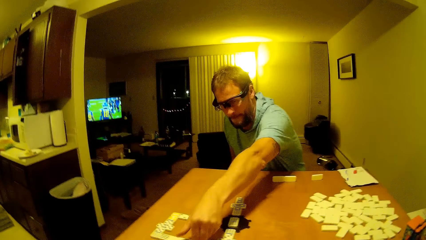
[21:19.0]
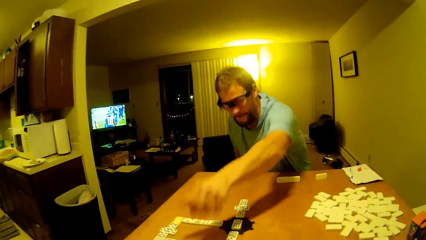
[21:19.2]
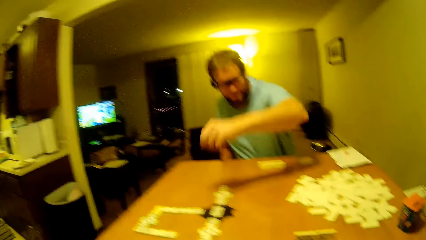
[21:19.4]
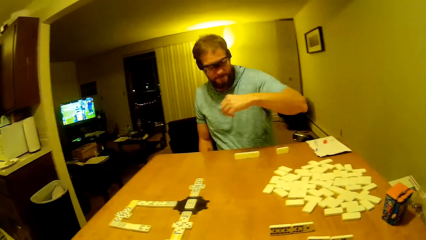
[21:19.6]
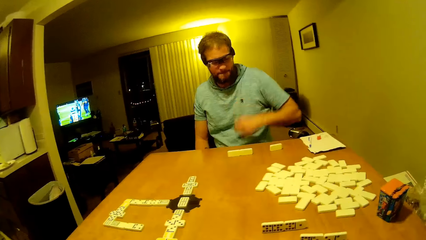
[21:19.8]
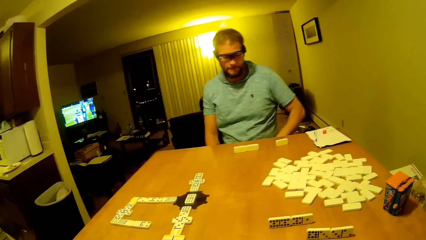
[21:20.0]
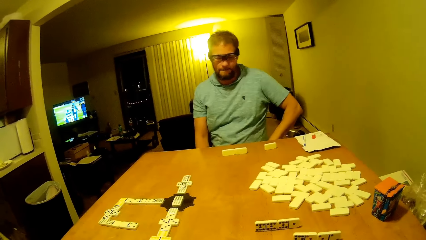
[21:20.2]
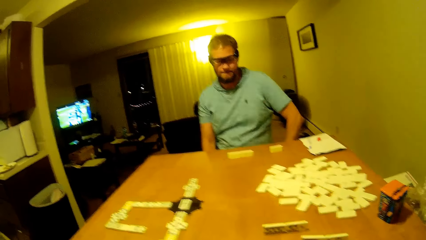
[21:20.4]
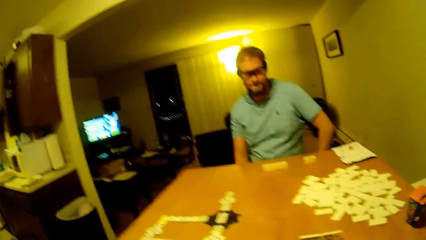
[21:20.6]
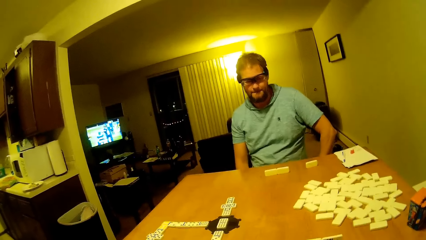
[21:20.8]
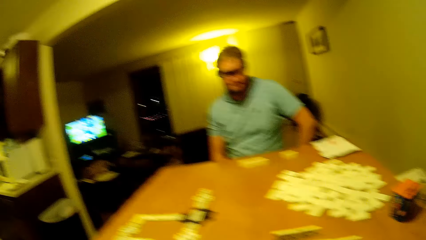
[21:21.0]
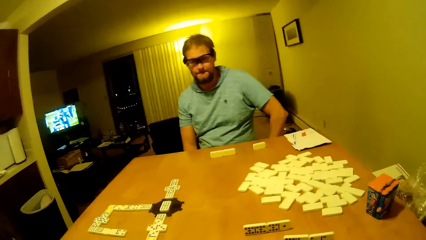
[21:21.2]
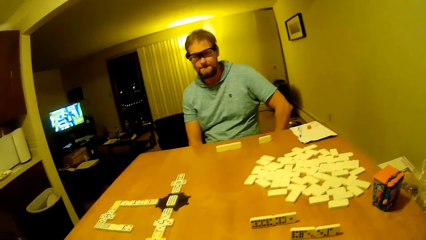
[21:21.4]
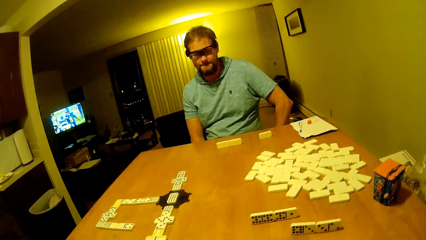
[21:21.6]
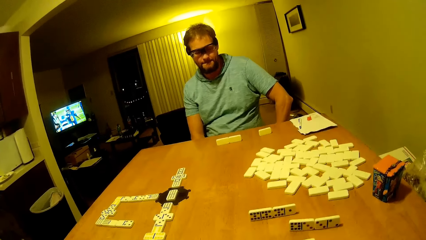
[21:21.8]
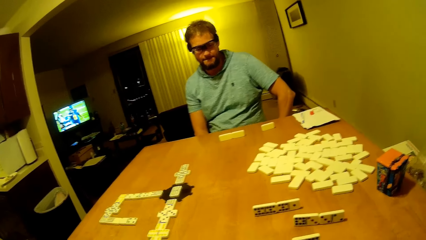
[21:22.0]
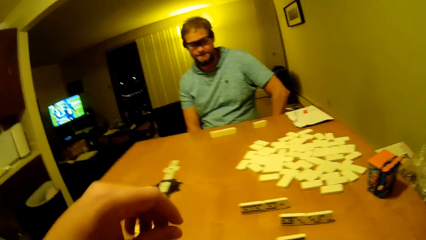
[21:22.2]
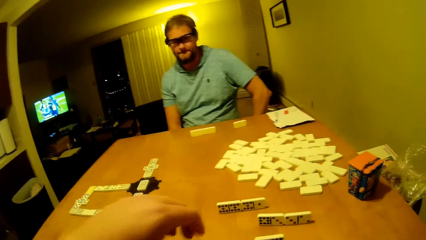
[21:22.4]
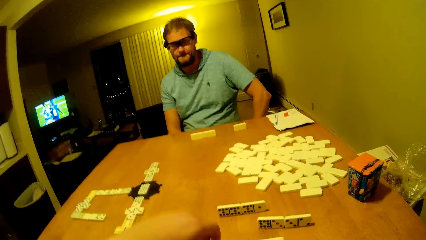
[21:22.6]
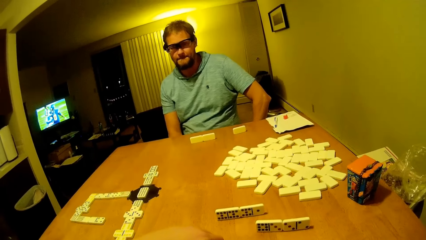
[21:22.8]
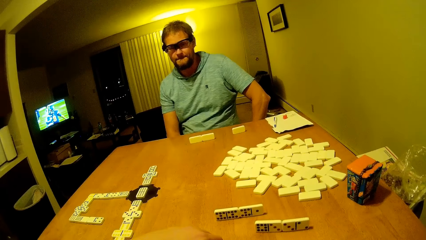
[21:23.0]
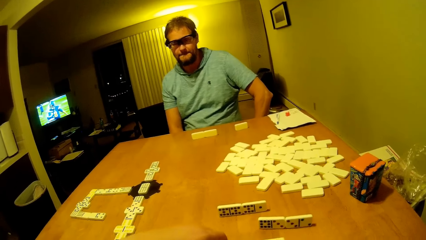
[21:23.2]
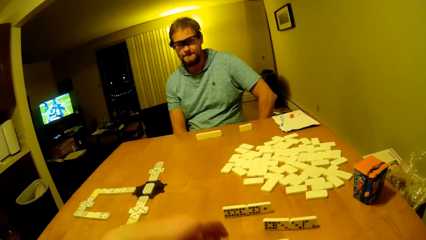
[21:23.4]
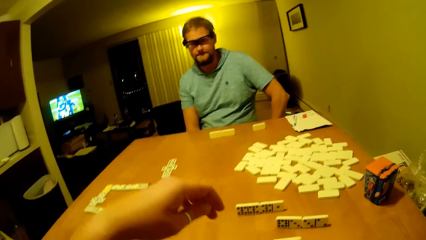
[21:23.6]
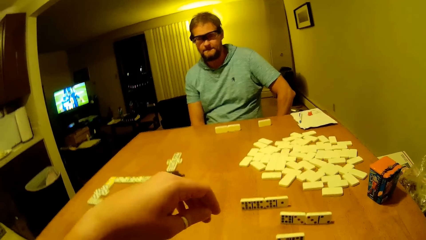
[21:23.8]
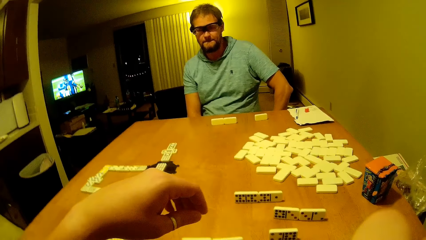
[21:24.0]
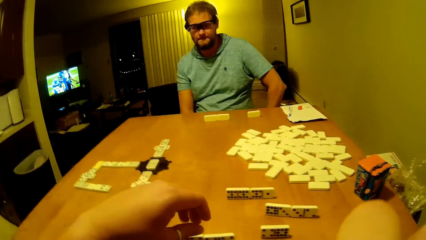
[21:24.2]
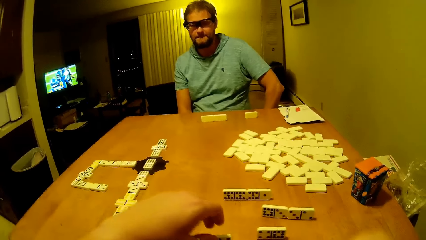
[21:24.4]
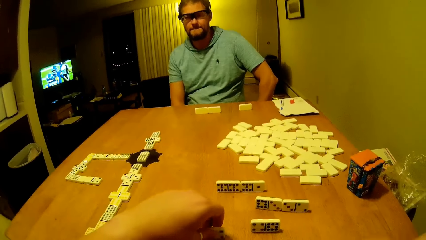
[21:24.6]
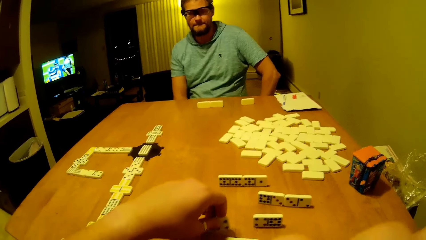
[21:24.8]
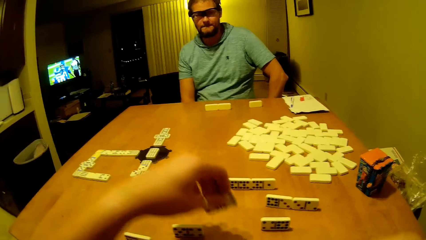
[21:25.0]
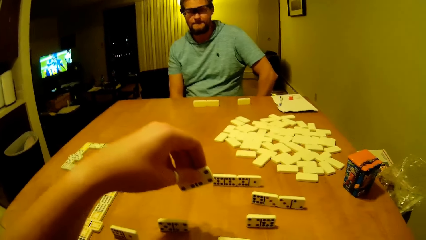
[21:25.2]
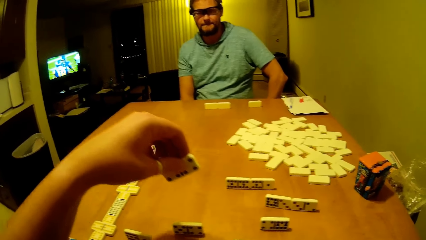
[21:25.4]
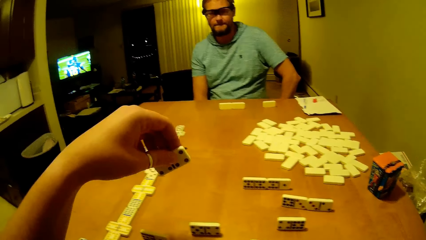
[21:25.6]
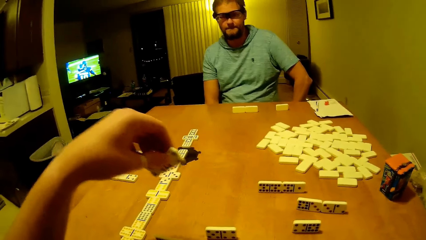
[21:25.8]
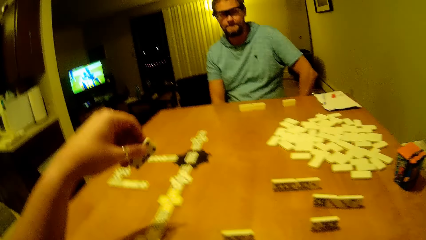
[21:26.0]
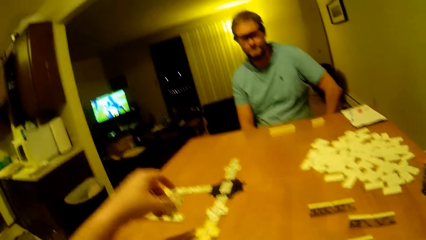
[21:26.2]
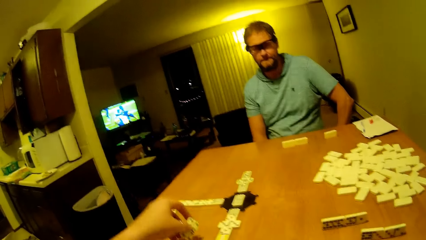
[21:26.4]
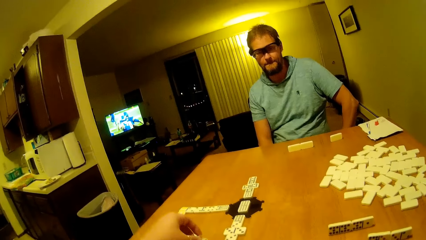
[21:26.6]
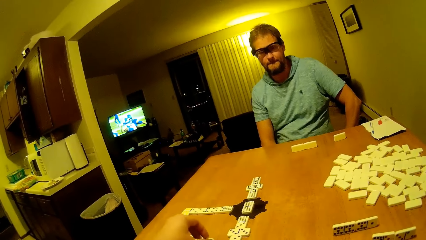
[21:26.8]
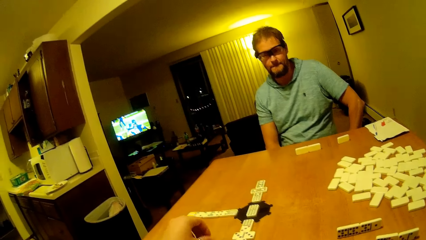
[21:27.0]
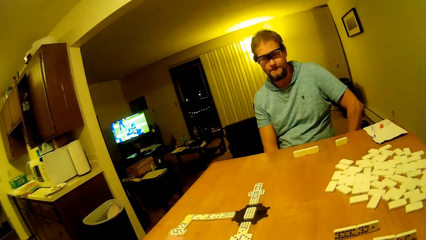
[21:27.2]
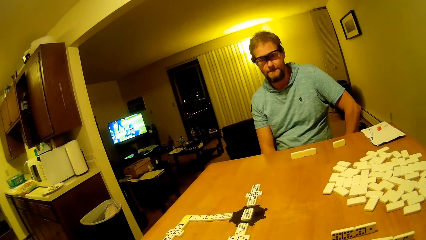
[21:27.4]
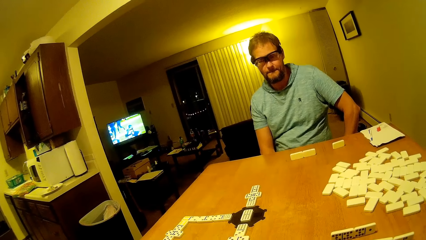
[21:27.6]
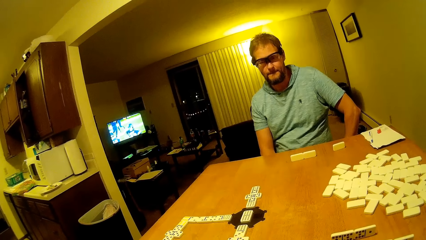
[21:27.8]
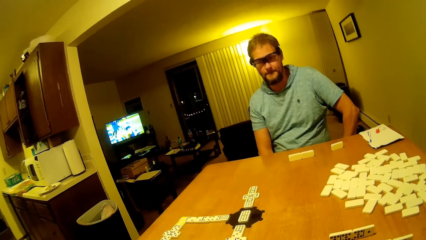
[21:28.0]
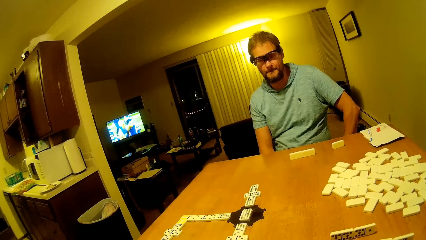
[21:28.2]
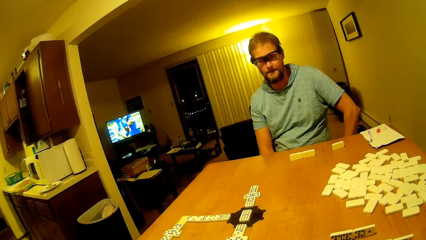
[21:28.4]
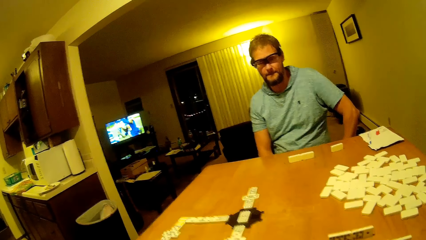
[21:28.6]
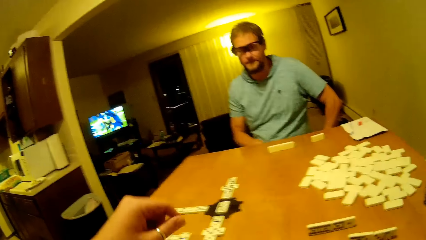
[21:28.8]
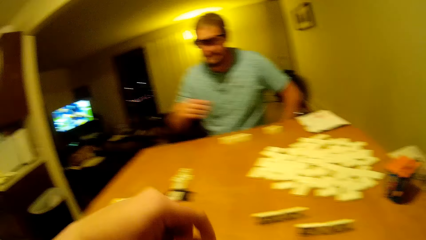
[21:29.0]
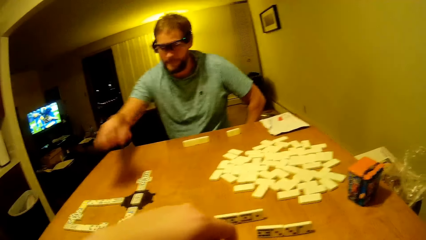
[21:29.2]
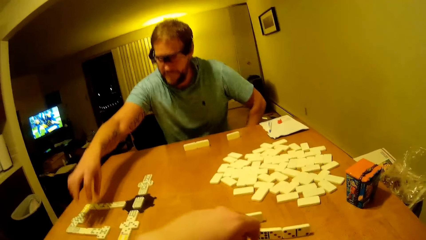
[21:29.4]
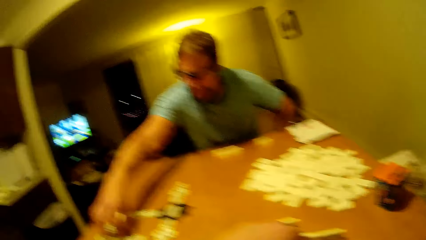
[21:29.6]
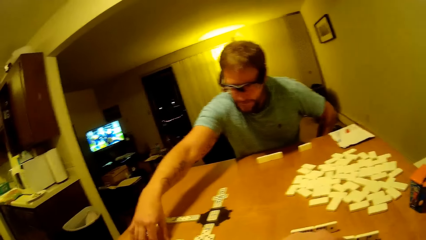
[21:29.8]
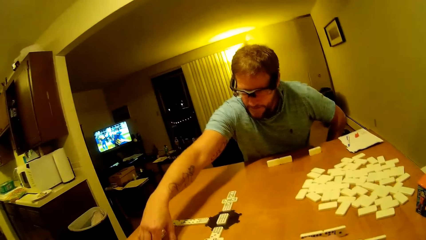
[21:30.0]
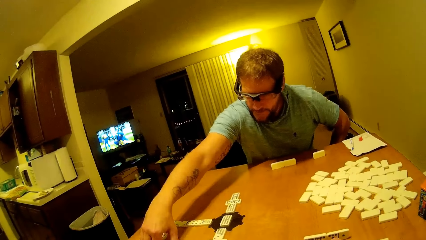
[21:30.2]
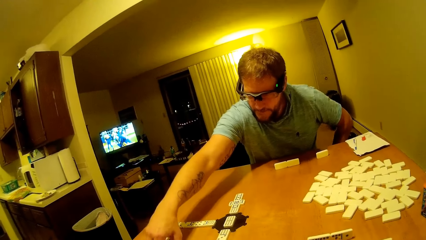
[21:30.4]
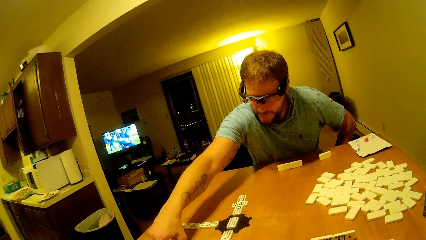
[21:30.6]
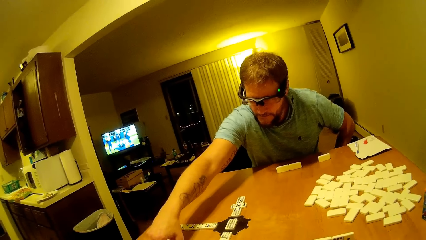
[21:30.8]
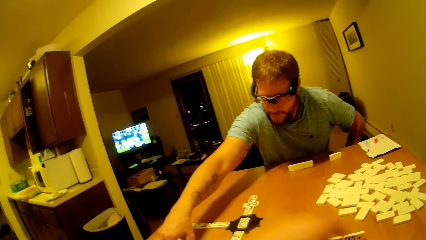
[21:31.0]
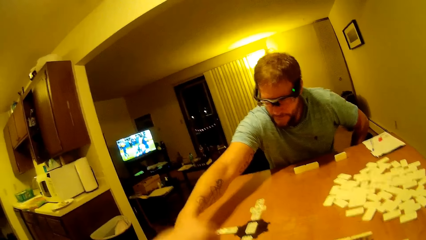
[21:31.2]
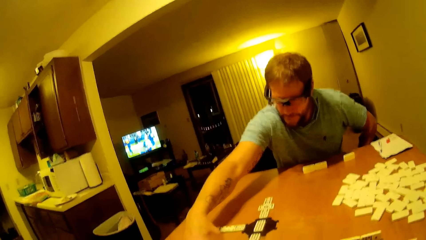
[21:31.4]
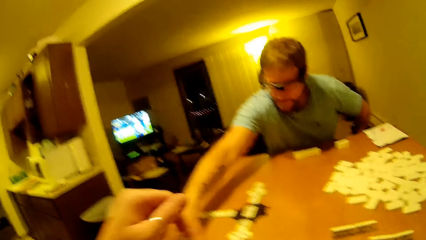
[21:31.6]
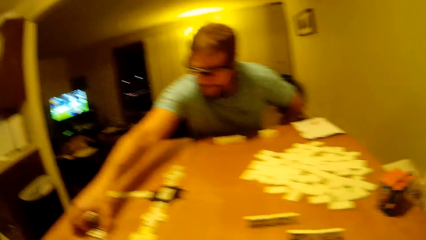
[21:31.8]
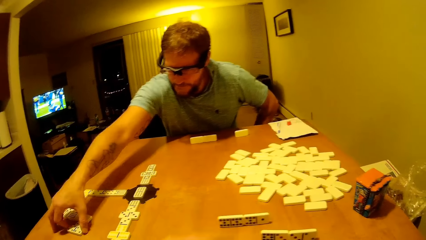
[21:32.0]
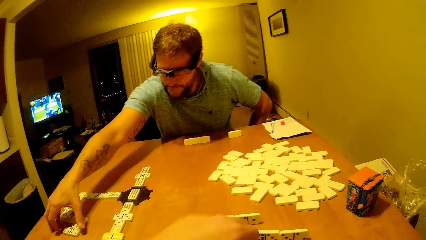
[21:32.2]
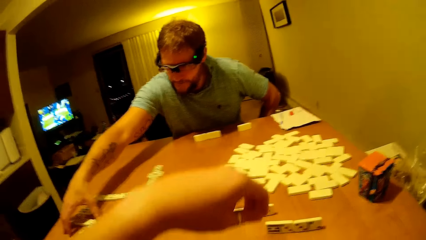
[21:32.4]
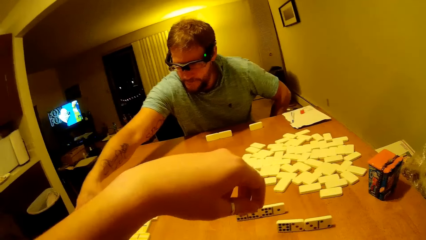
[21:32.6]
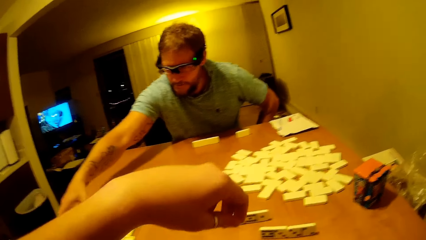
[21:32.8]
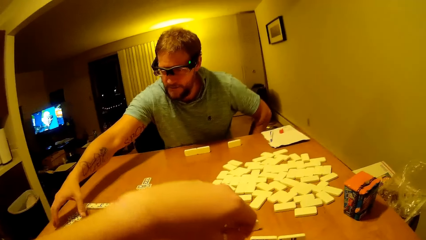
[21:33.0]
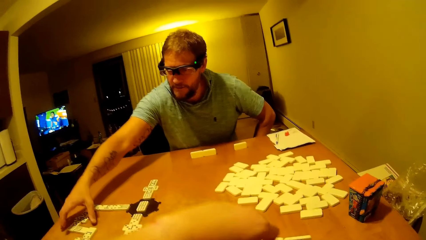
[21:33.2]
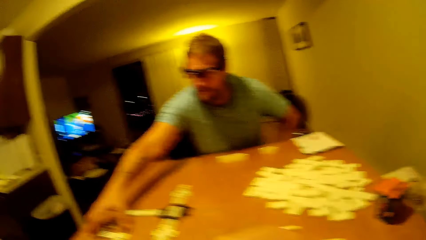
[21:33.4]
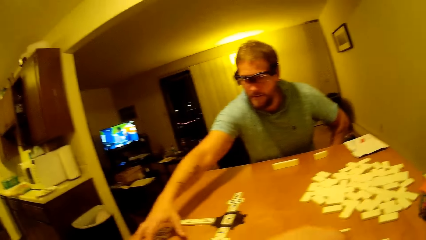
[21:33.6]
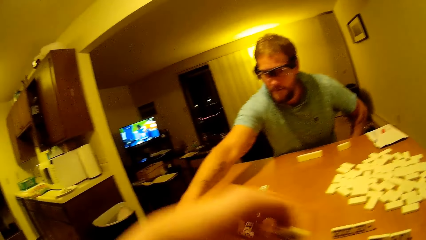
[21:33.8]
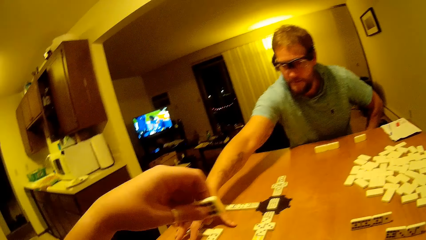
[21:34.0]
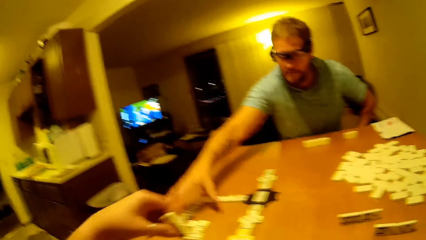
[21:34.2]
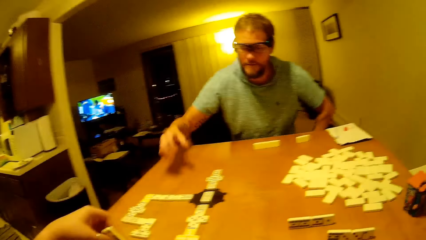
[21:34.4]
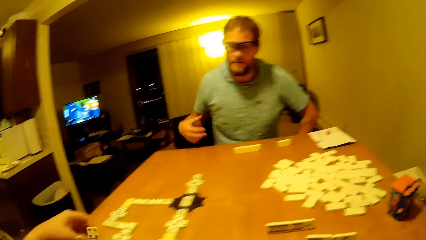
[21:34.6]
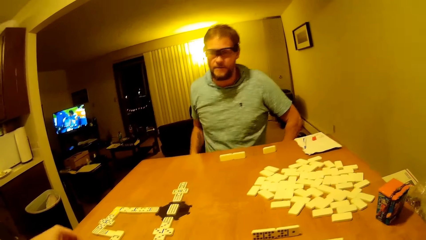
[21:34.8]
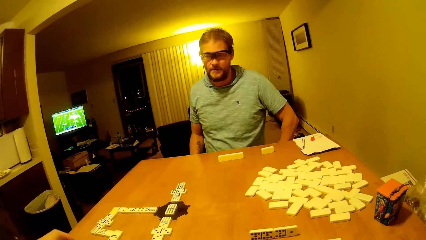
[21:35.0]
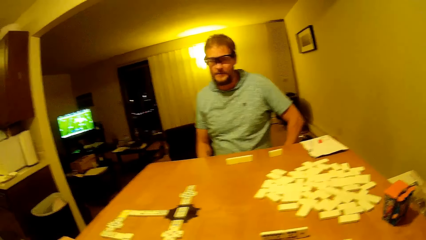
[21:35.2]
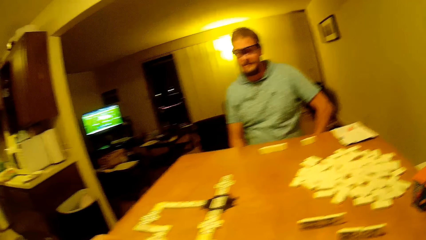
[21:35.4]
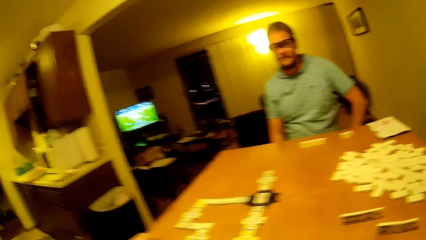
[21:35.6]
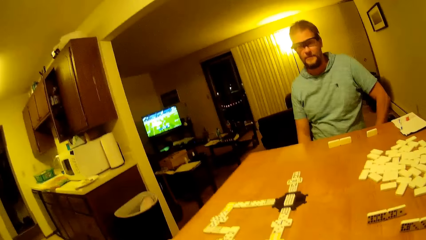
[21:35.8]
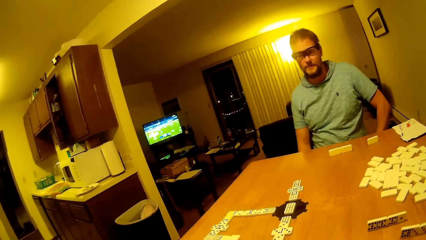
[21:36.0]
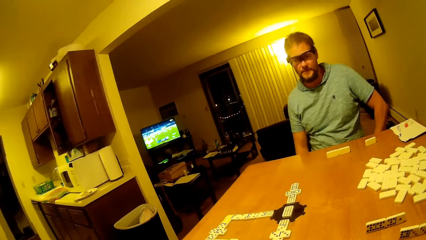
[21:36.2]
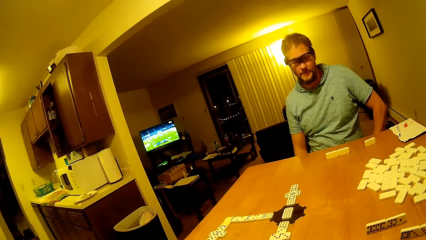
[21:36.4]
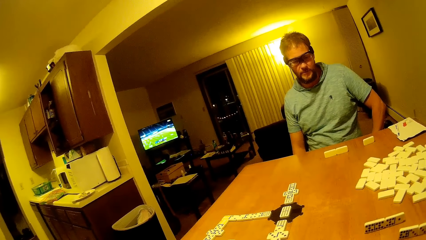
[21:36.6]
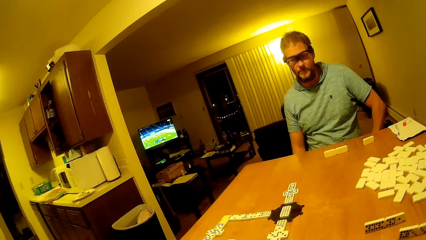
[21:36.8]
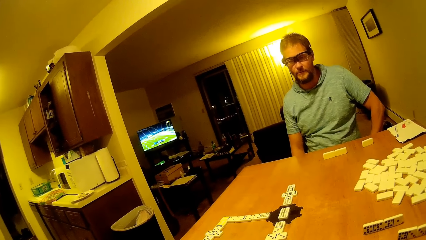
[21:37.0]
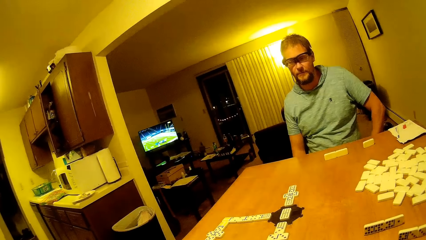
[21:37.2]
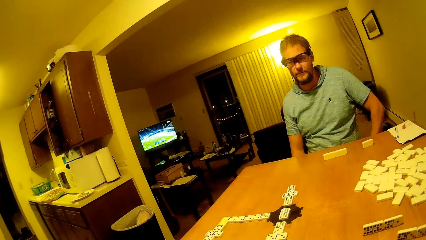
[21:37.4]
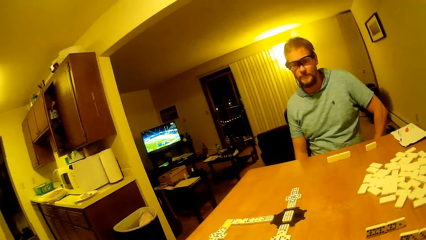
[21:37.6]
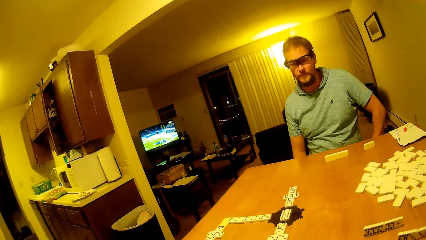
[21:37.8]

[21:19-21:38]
The man arranges the dice, puts his hand down, and lifts his hand up. The camera wearer picks up a piece and eats a snack. They pick up a dice. The man watches the game. The camera wearer puts the dice down and plays the piece. The man moves his hand forward. The camera wearer lifts a hand up and touches the dice. The man arranges the dice. The camera wearer lifts a hand up and plays the piece. They pick up the dice. The man puts his hand down and watches the game. The camera wearer puts the dice on the table.
